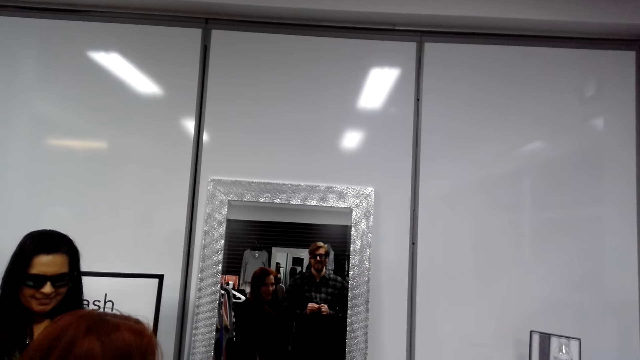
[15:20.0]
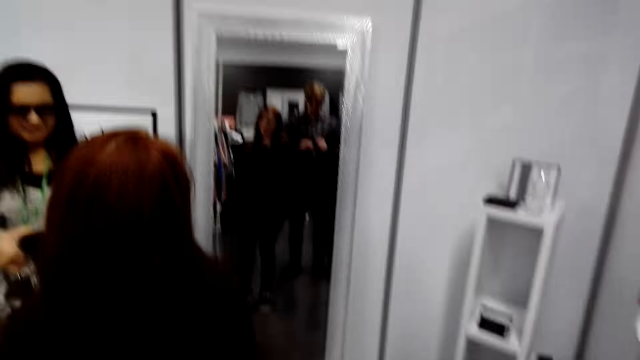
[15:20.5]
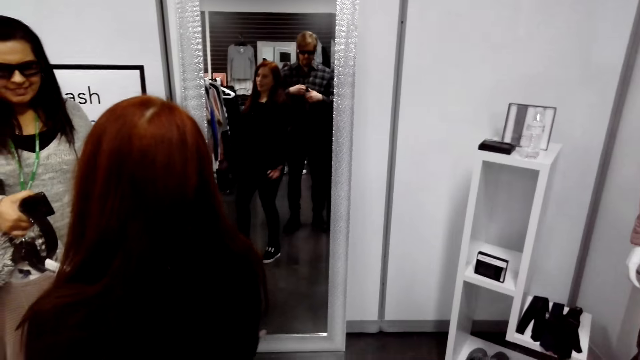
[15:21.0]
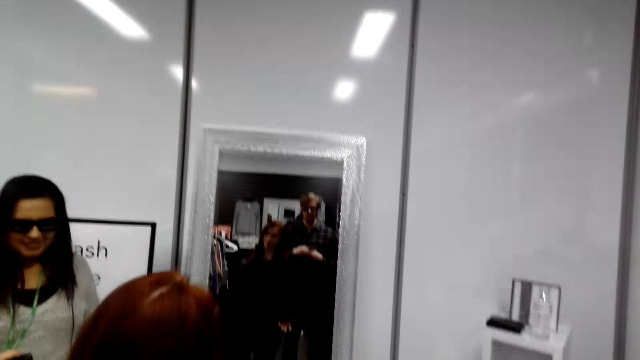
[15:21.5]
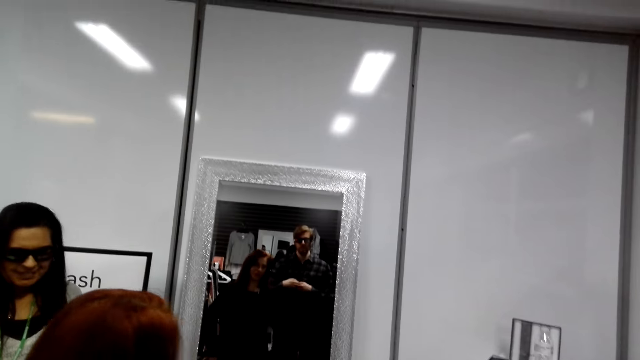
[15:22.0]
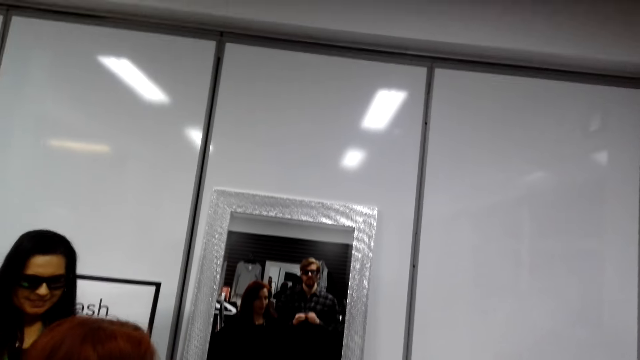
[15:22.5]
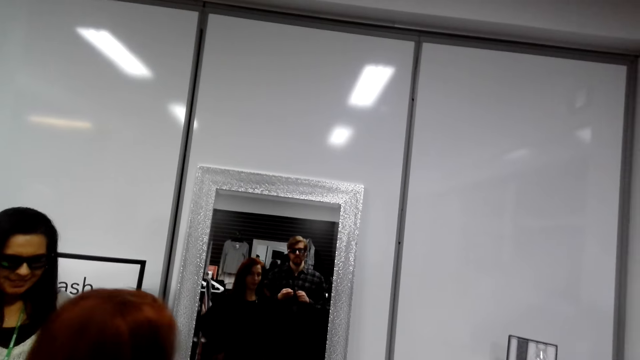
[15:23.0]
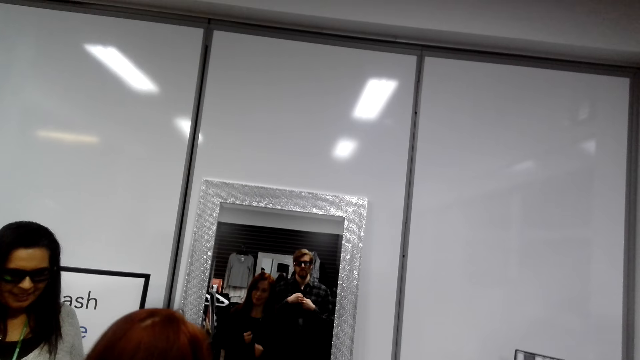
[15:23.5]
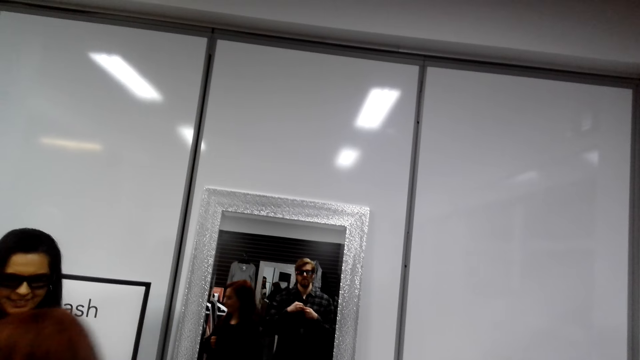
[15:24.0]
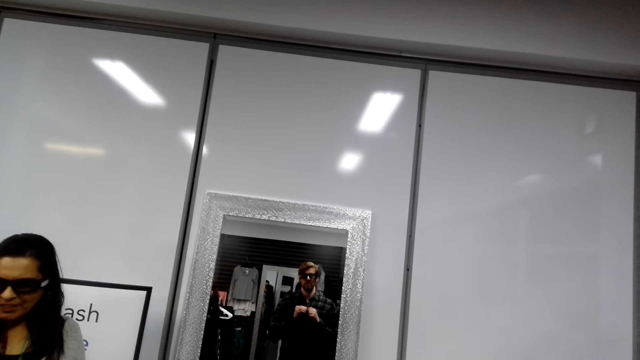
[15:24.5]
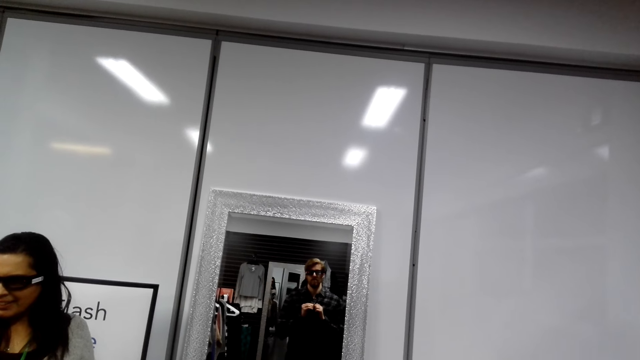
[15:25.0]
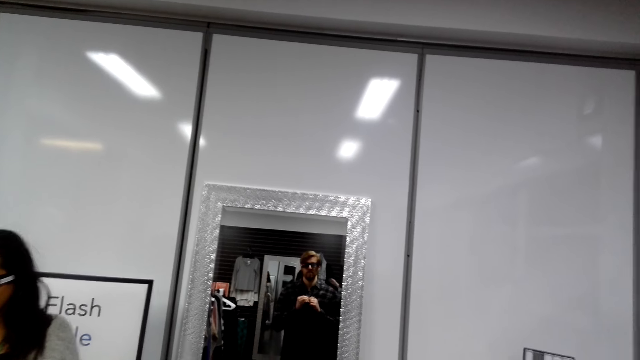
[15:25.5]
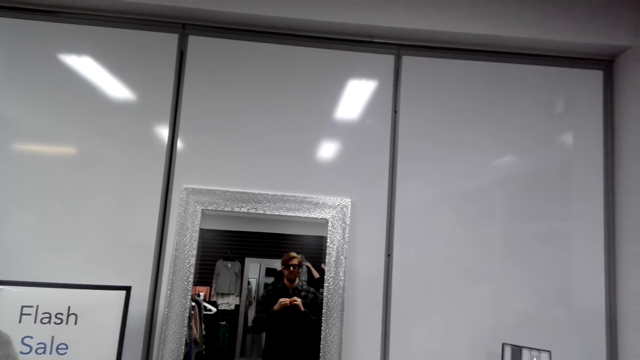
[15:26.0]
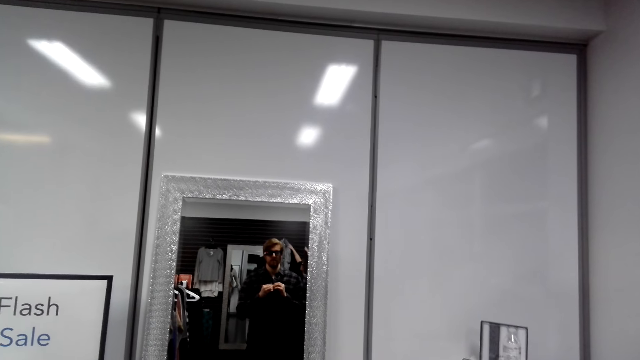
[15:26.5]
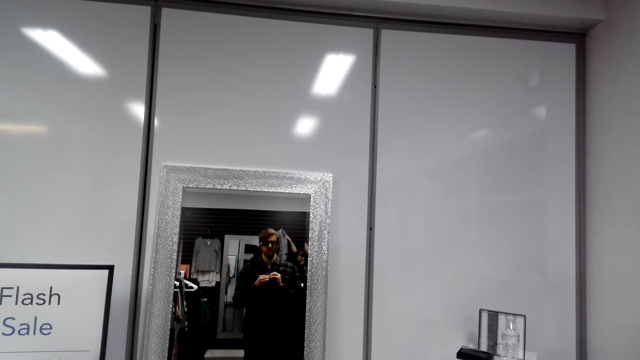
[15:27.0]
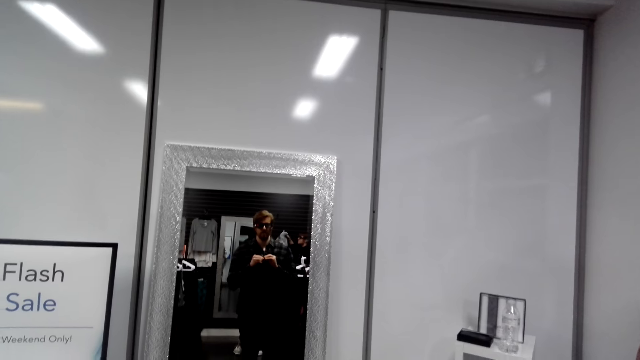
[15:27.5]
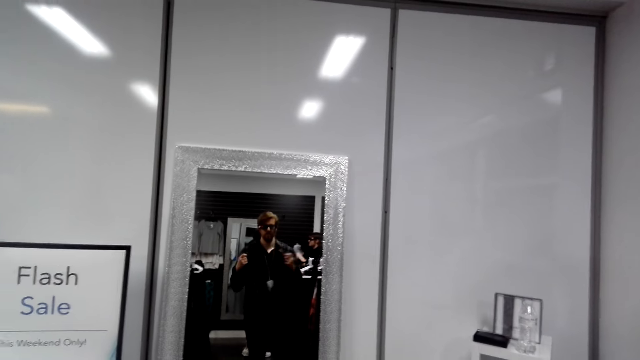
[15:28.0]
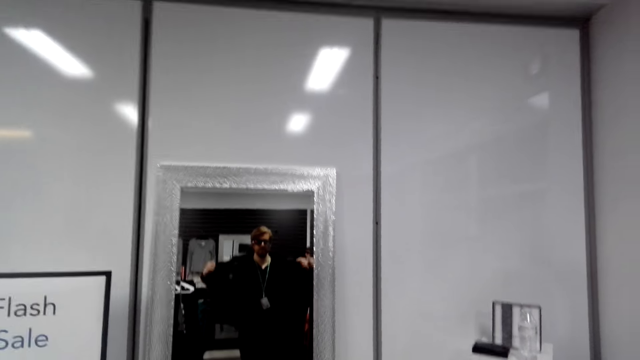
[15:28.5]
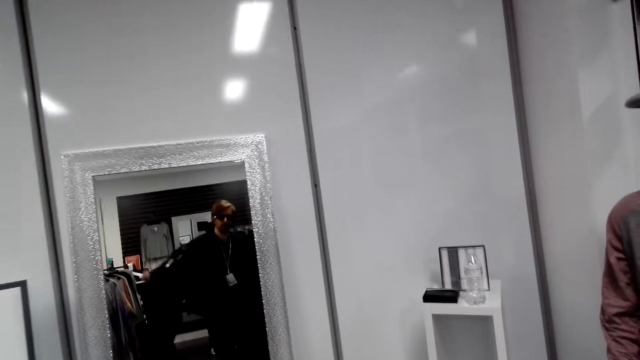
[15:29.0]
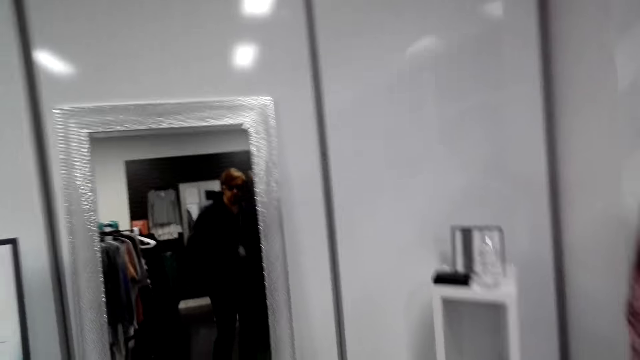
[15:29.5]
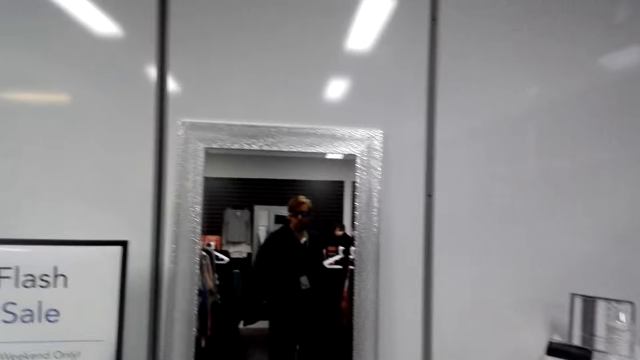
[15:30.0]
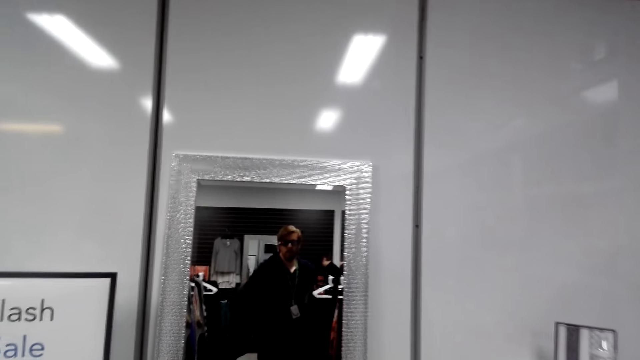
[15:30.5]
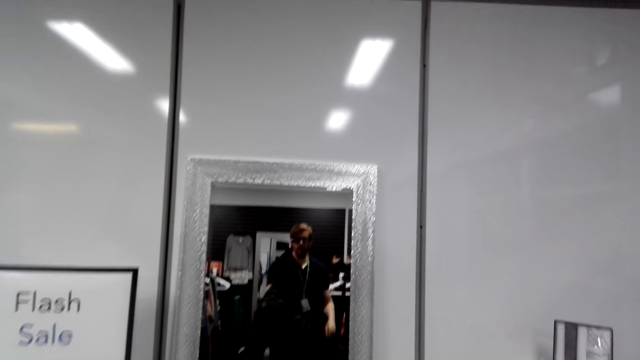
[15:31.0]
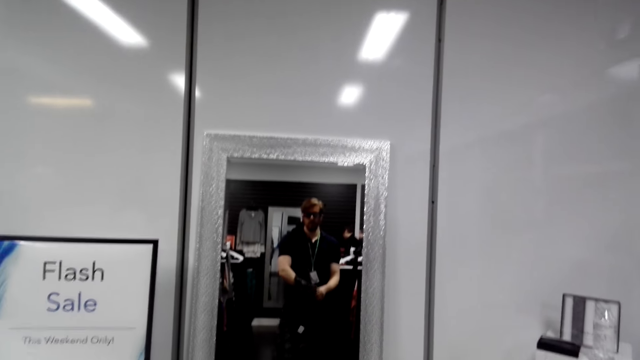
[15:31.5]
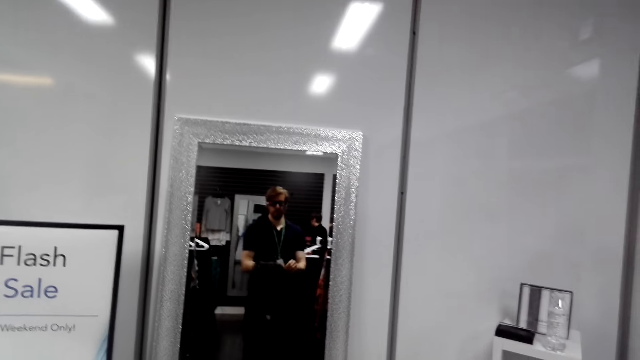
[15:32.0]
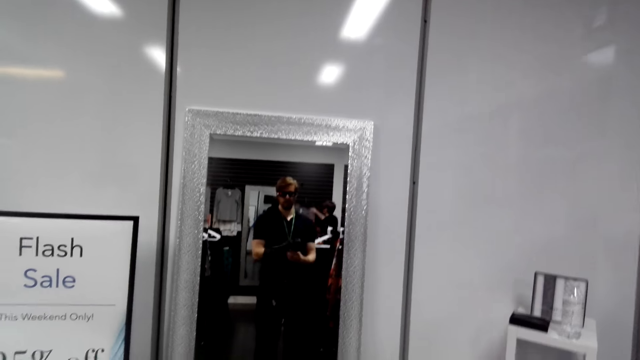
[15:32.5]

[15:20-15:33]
The camera wearer removes the shirt. They look around the shop.

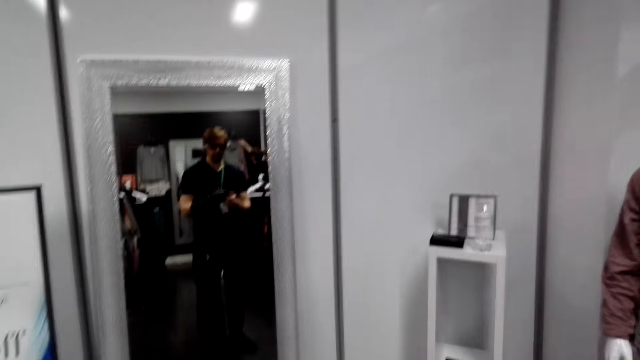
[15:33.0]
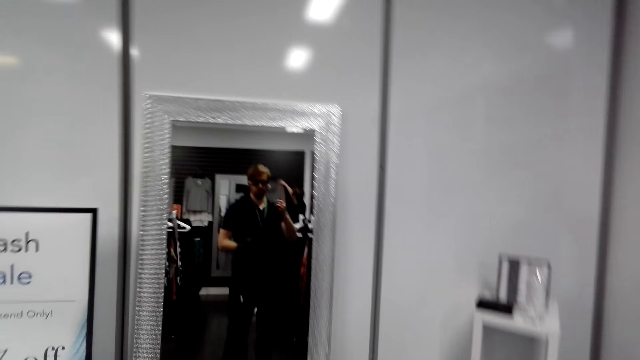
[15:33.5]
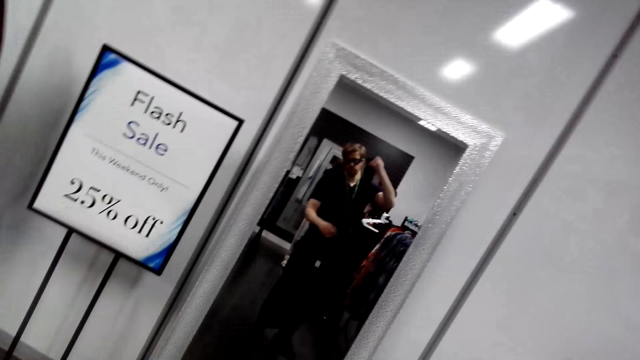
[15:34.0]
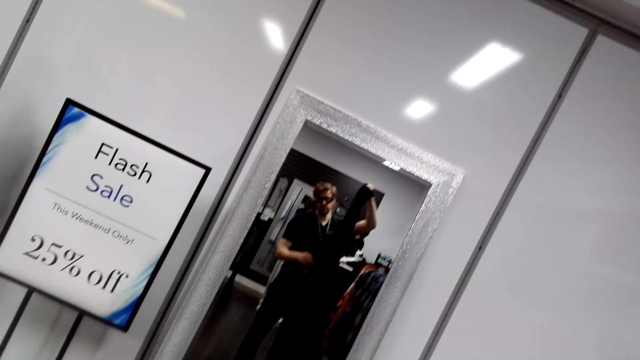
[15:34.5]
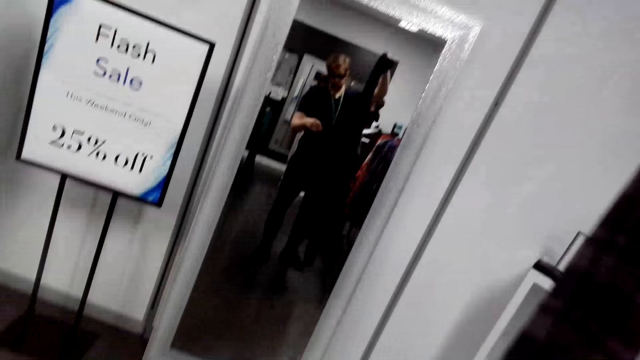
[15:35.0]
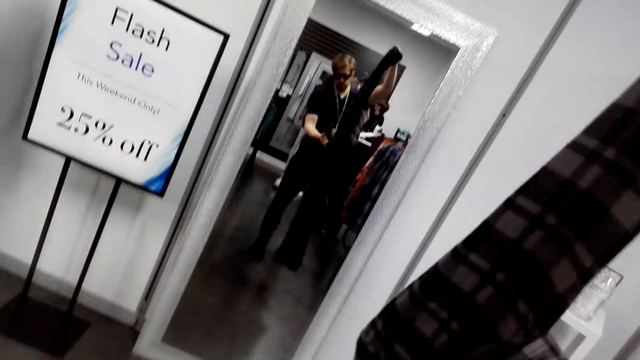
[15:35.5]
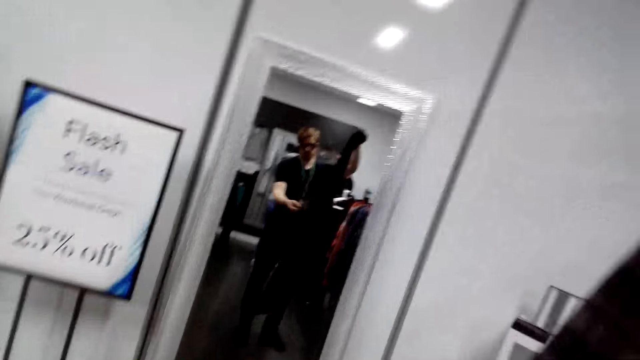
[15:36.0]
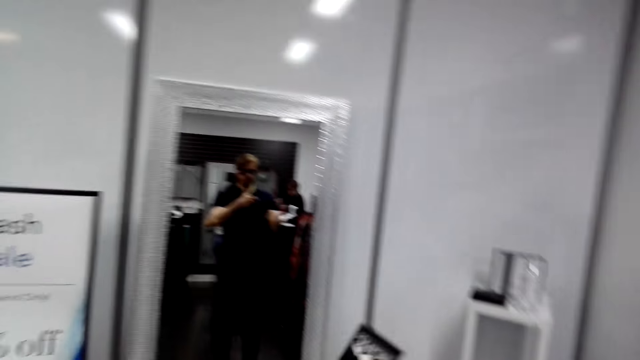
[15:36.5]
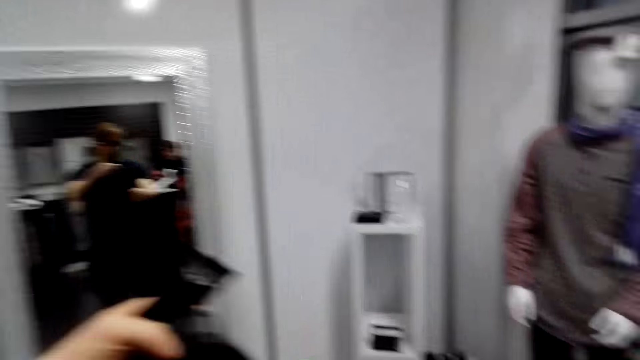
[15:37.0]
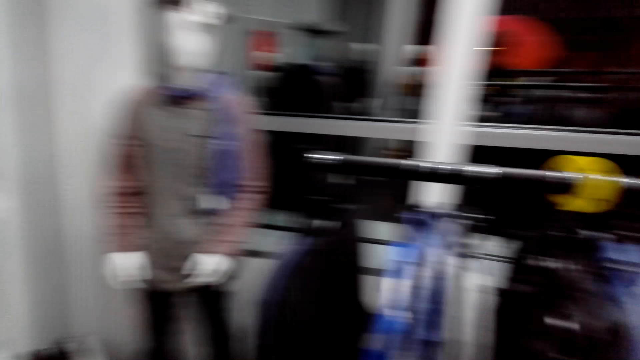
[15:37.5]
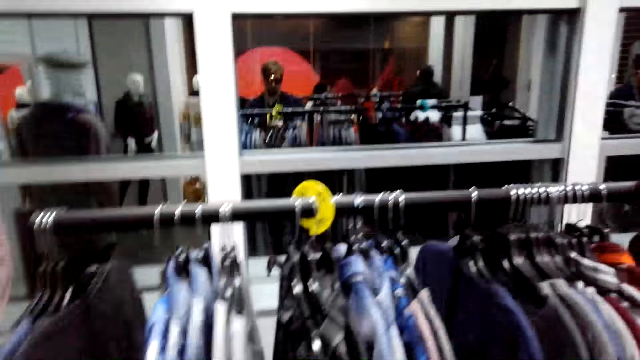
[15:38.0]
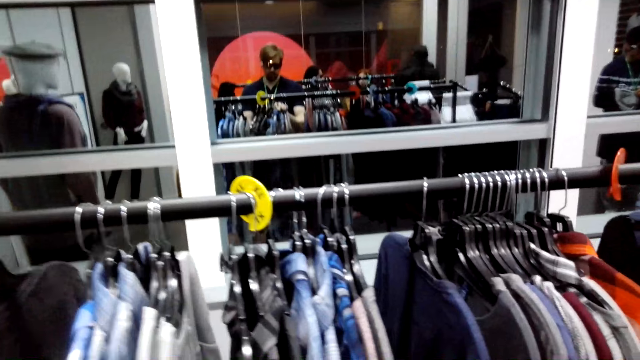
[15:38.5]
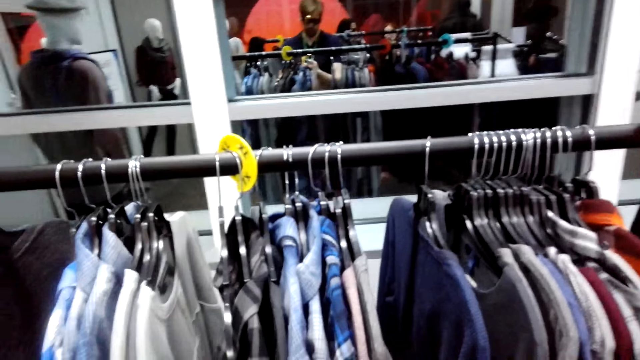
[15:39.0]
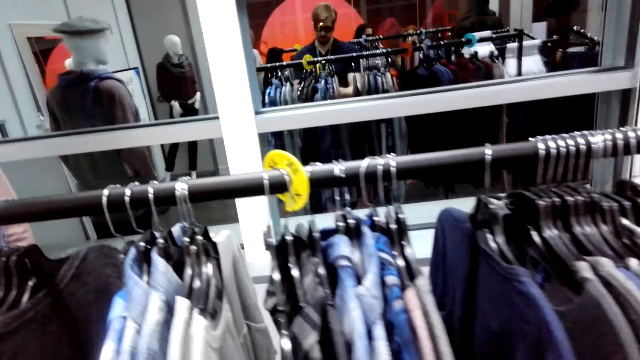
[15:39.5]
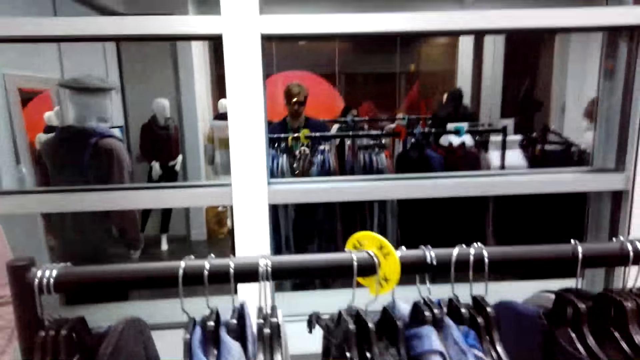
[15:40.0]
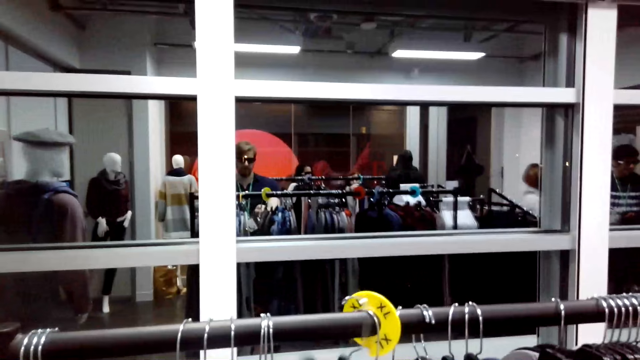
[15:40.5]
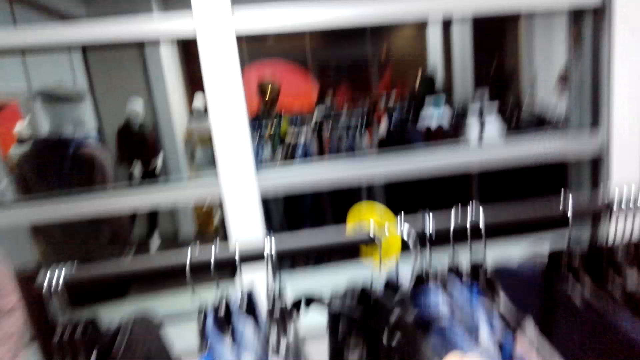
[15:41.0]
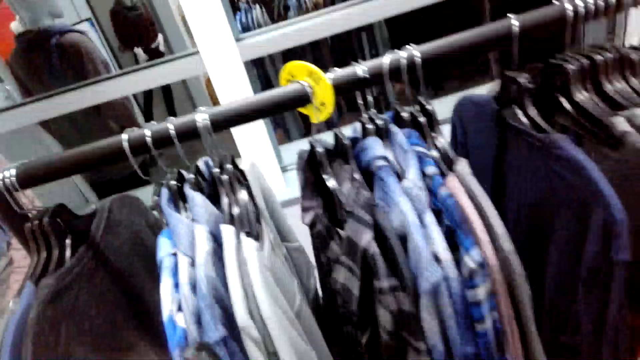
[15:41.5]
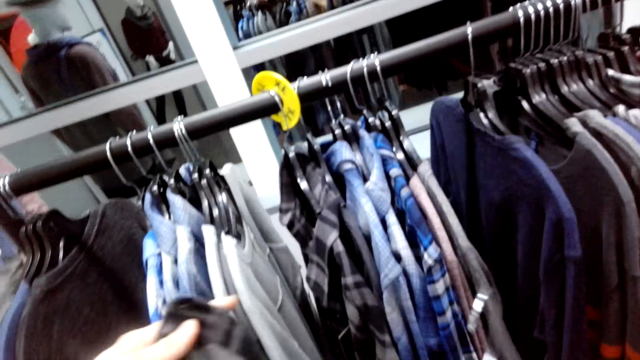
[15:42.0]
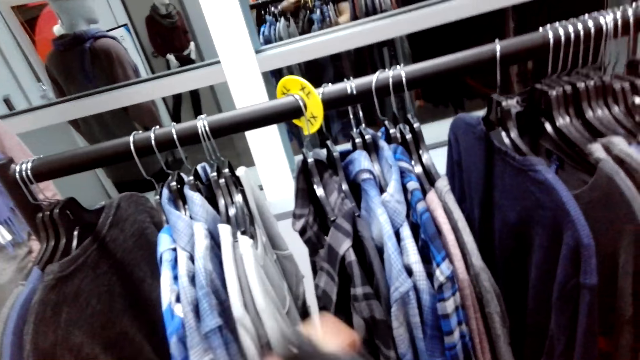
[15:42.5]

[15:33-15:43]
The camera wearer turns the cloth. They turn around the shop and walk around. They take a hanger.
